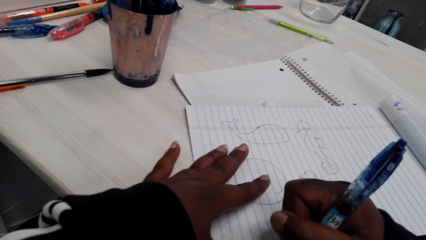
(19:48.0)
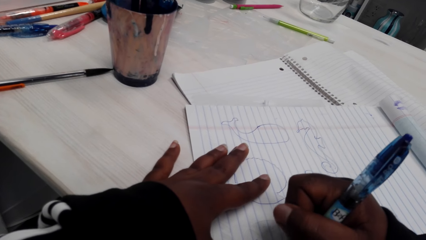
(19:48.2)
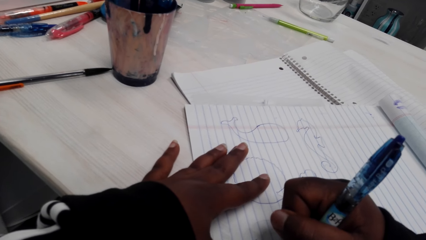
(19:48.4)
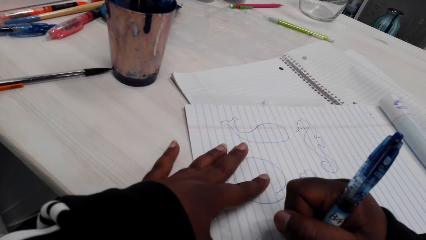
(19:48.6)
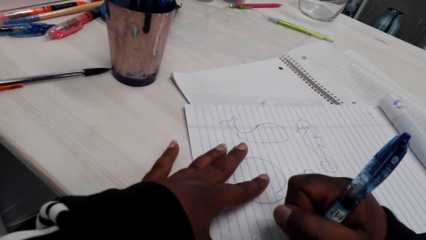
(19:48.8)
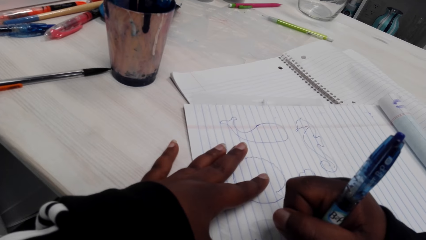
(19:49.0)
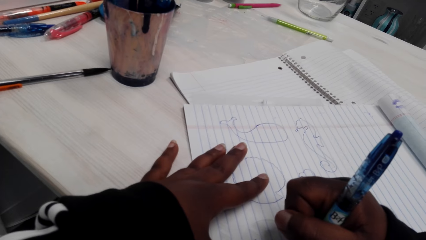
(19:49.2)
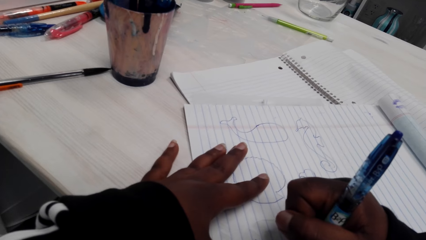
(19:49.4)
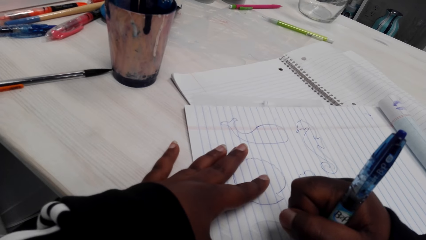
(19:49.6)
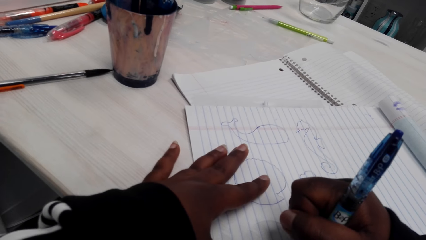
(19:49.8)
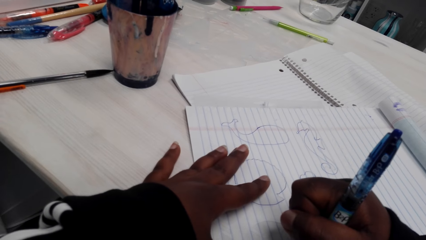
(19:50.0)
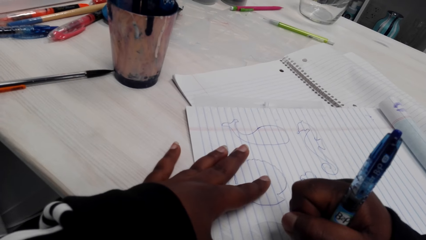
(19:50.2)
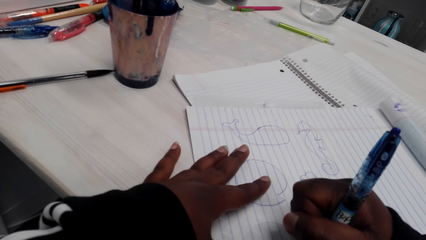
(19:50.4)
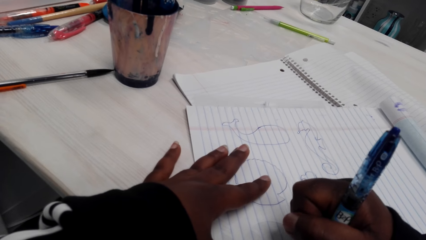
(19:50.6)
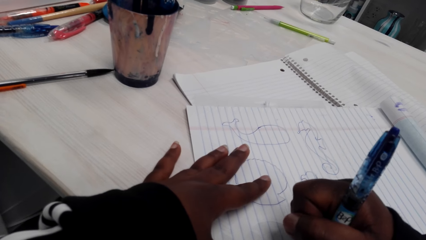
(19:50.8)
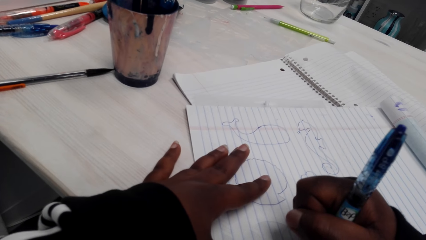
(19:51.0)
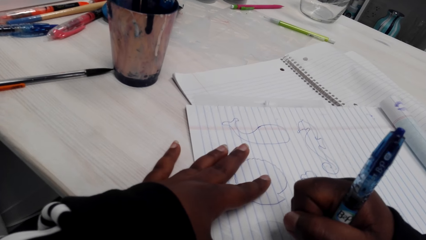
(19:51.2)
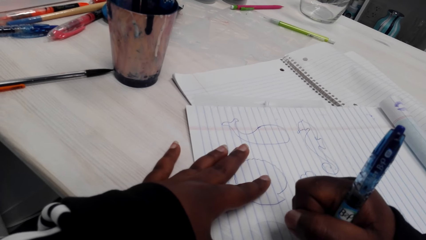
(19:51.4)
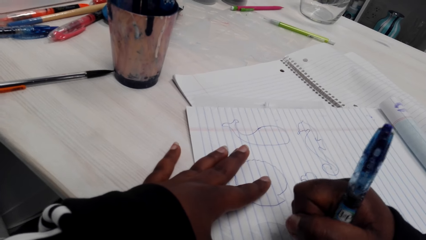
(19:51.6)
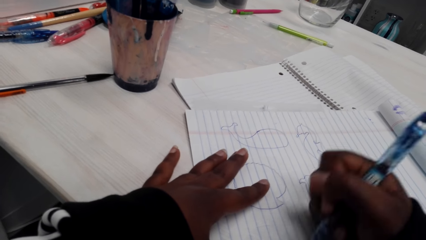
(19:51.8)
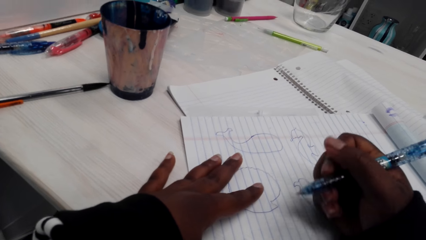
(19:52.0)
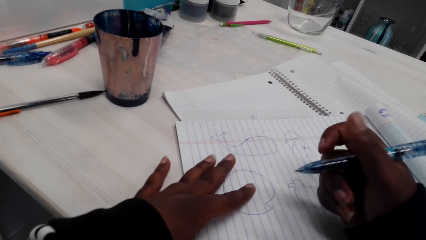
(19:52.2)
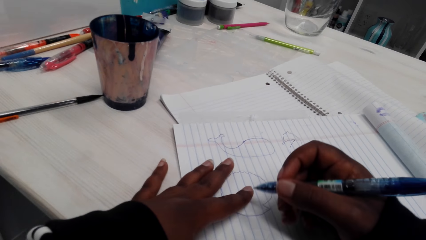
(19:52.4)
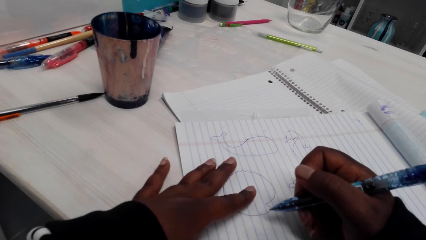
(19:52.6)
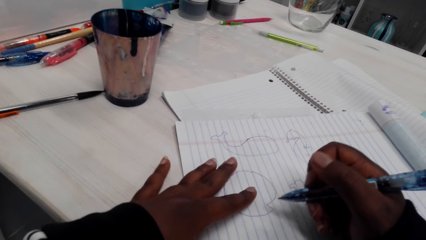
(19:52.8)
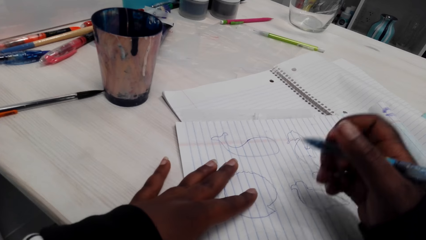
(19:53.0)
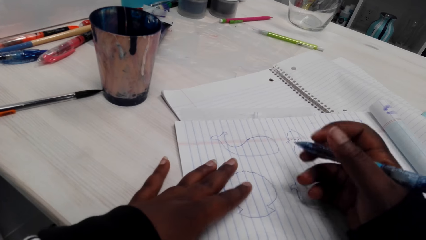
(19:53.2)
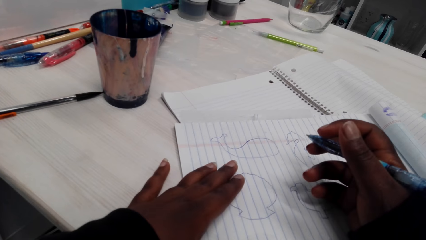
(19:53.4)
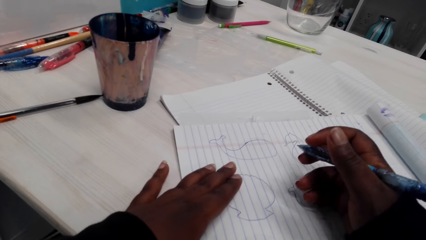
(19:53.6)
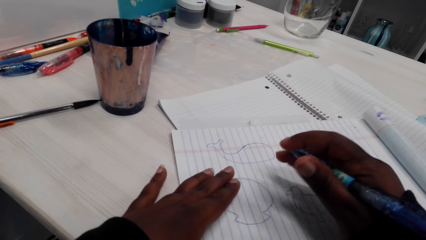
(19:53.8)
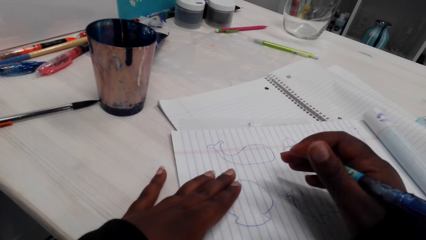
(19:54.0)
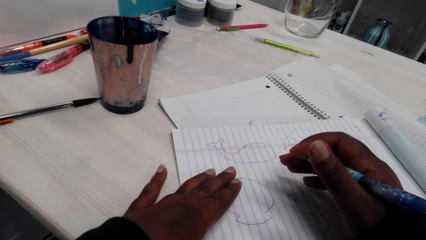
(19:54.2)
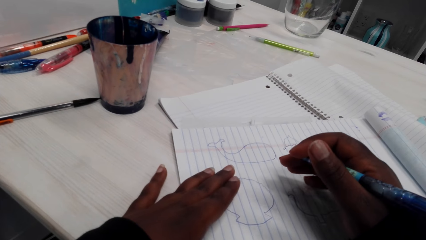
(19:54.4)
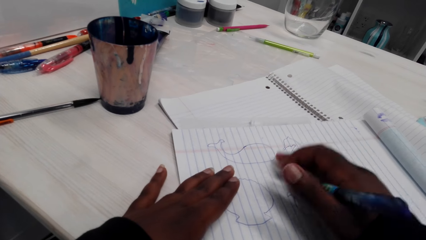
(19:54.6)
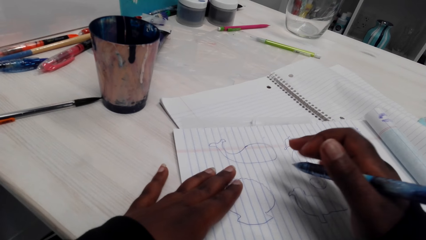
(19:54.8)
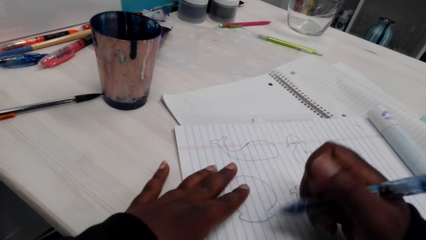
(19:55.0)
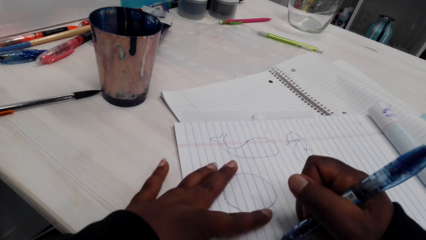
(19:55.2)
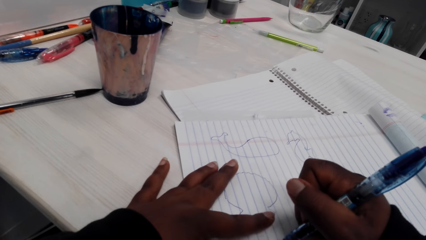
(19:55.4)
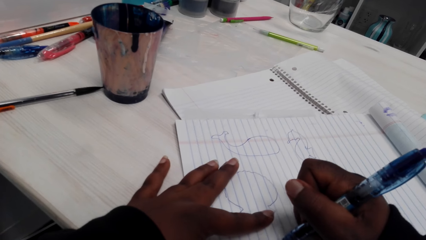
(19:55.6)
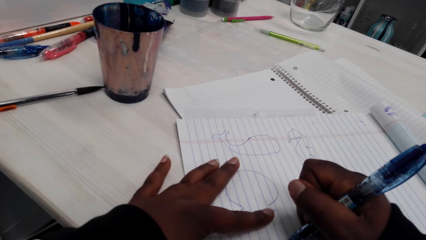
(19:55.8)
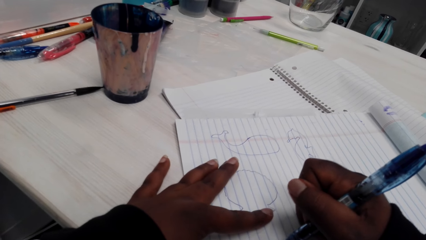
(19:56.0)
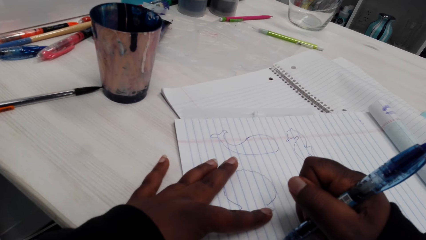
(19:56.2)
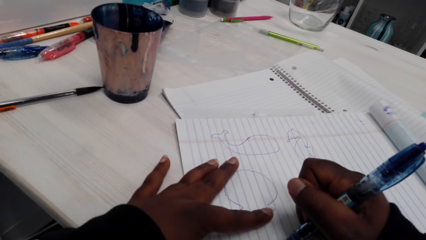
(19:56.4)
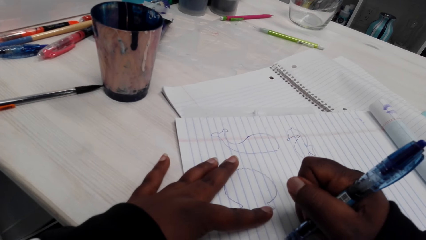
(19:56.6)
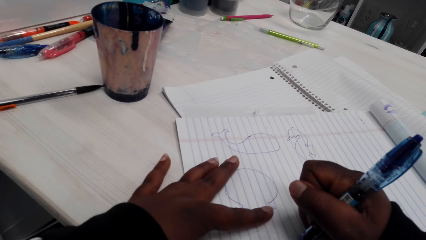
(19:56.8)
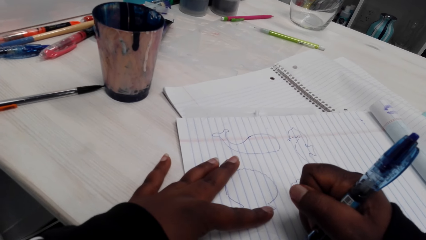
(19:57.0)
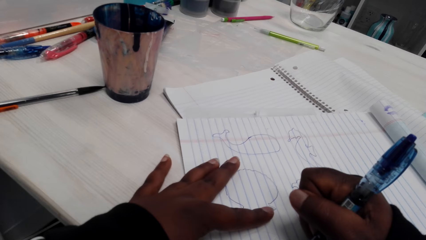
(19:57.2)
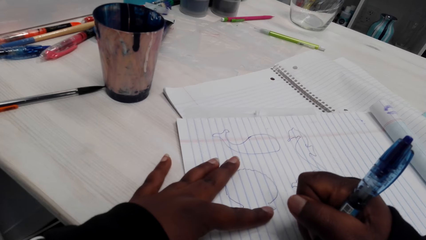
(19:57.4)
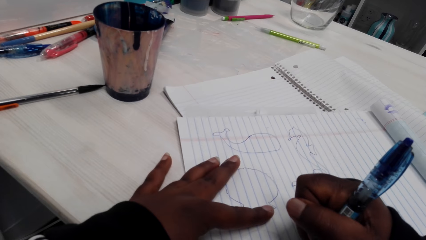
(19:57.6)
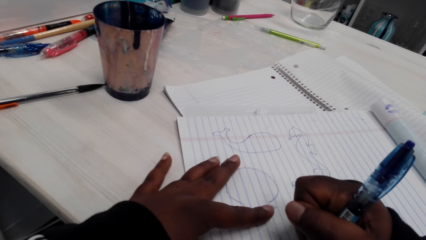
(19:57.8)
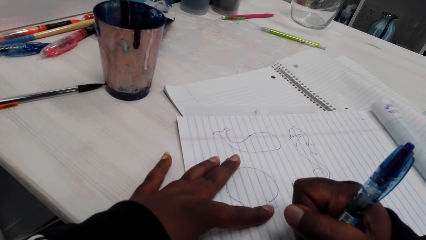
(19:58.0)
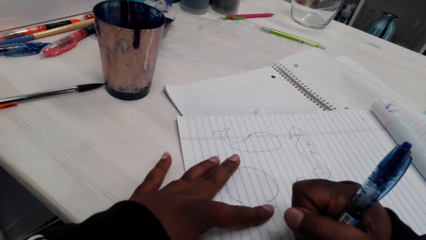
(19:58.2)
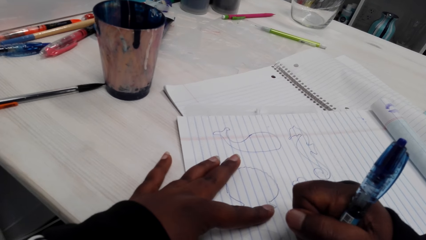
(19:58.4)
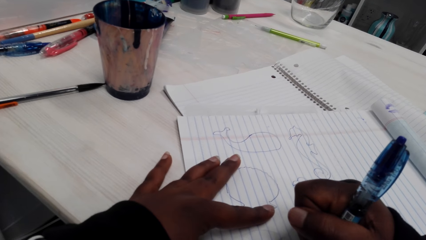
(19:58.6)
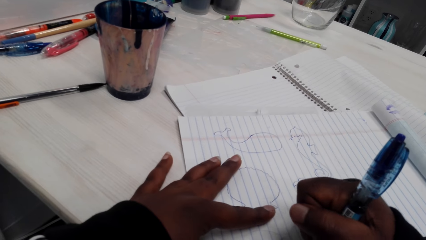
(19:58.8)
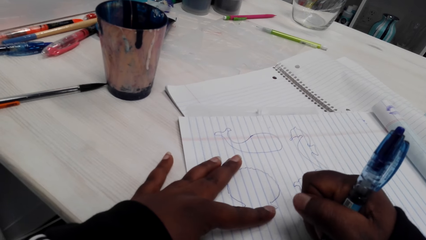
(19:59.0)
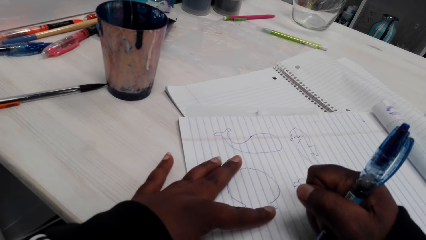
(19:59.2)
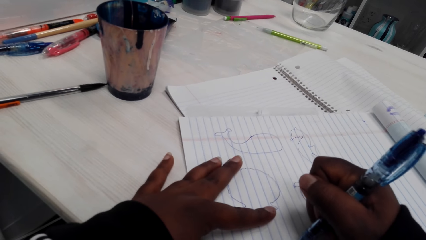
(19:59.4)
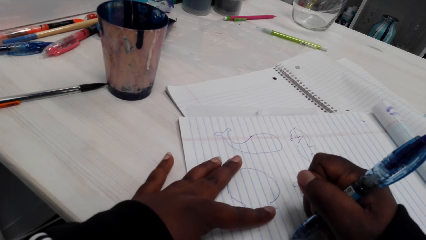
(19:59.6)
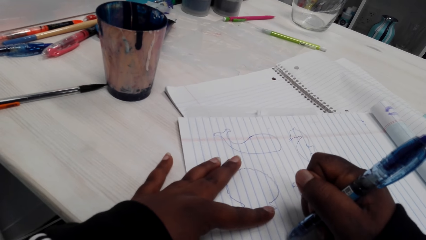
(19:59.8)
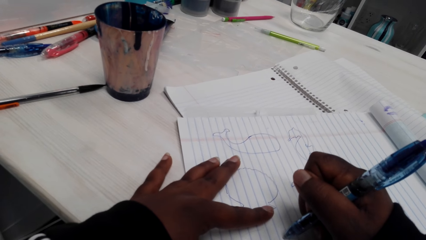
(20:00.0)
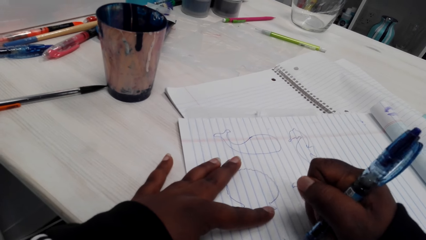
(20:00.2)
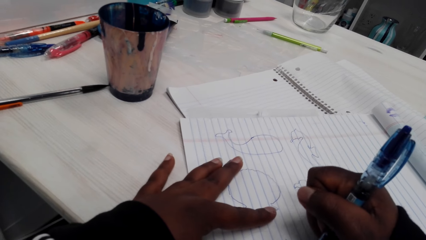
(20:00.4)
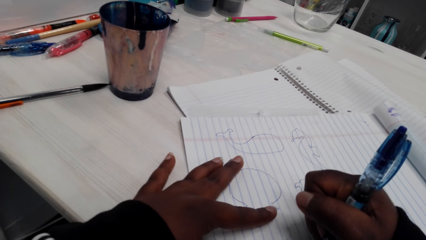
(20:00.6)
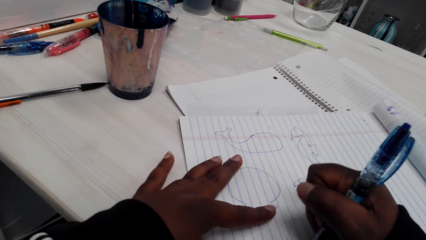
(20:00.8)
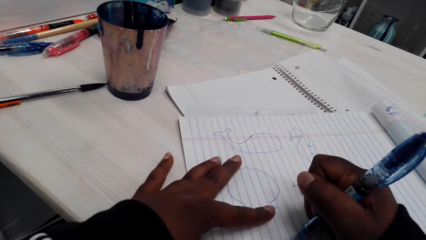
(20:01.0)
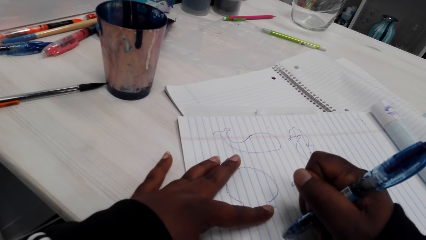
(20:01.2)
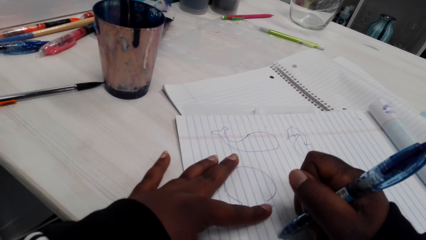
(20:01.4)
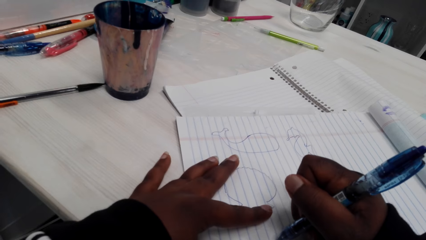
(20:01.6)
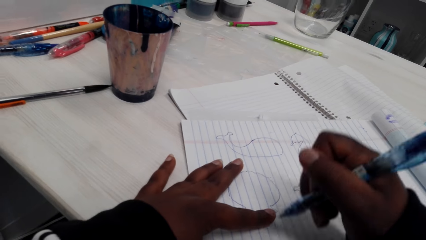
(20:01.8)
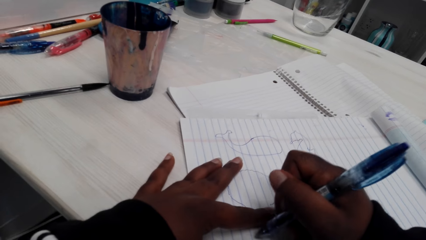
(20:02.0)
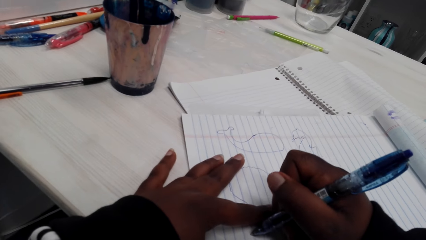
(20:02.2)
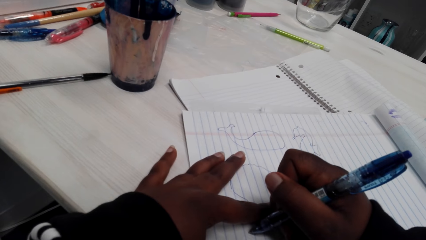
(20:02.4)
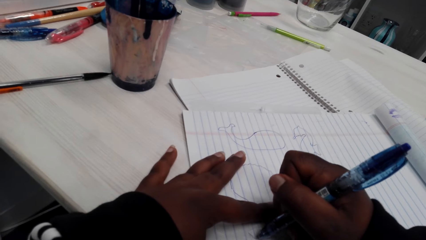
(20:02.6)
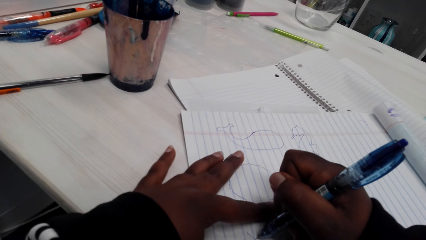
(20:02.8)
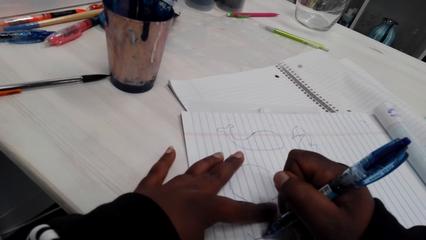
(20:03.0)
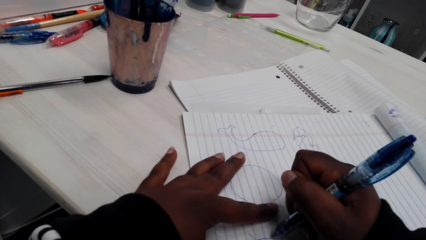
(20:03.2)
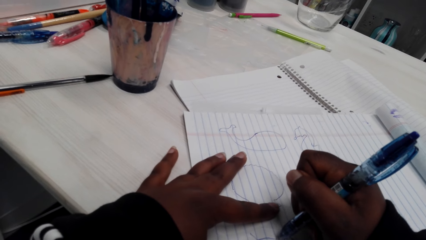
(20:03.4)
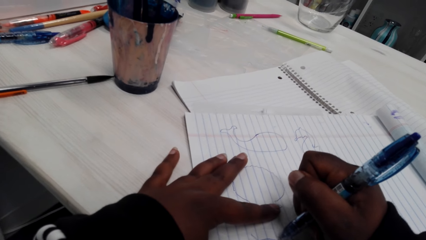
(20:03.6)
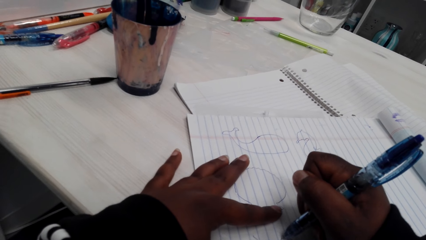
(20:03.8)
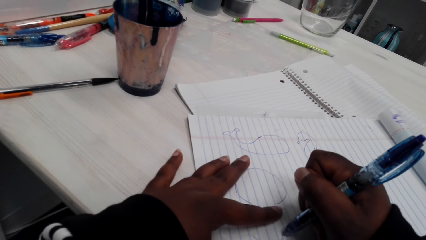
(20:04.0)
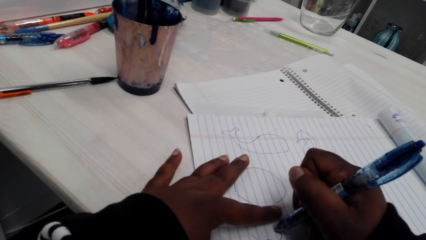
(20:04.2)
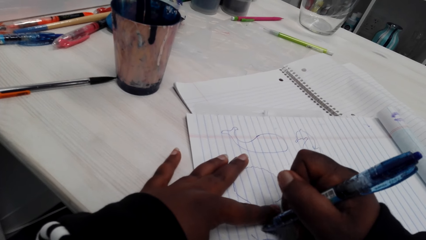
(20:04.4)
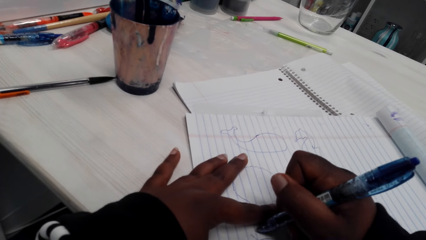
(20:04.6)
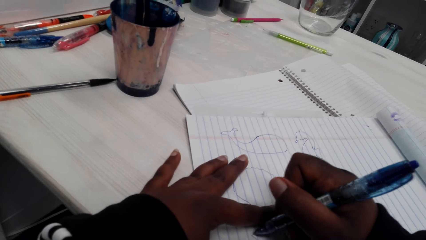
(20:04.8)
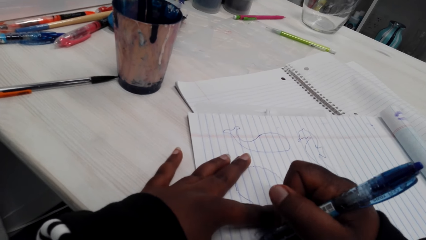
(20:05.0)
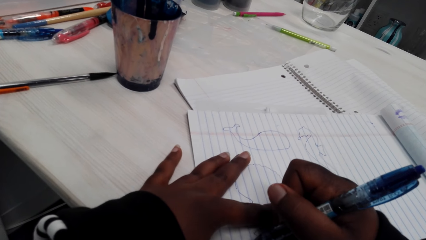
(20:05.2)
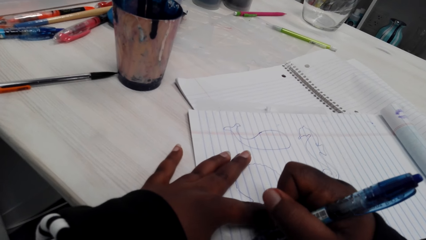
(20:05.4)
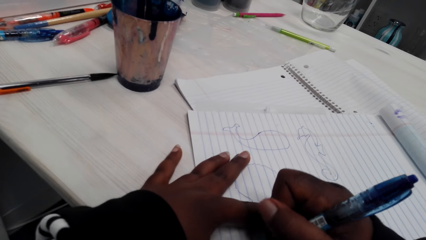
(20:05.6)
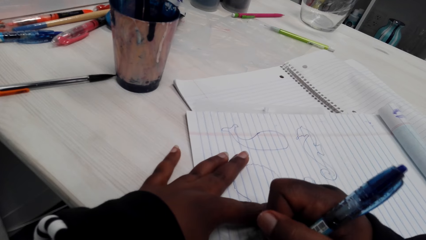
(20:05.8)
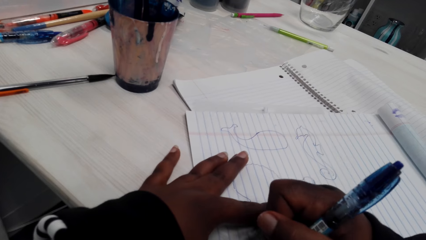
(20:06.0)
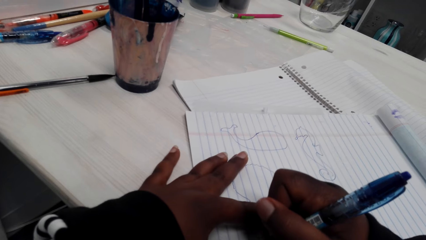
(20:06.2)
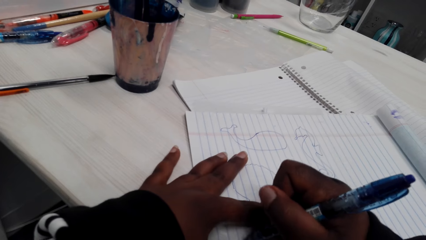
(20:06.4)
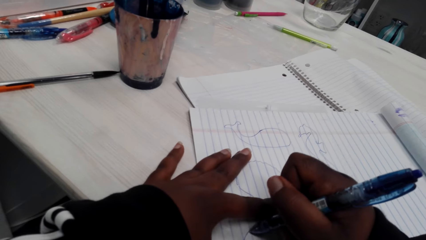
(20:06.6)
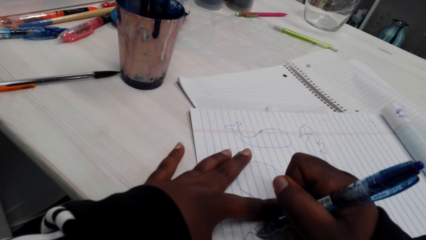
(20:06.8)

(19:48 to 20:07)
The camera wearer adjusts the pen. They draw a picture with the pen. They draw with the pen.
